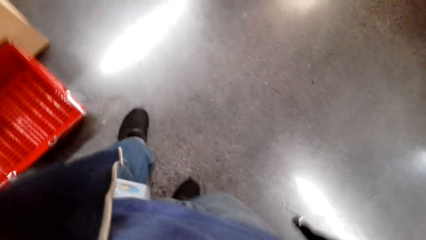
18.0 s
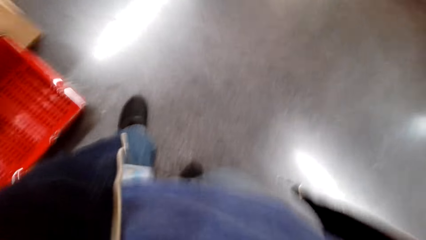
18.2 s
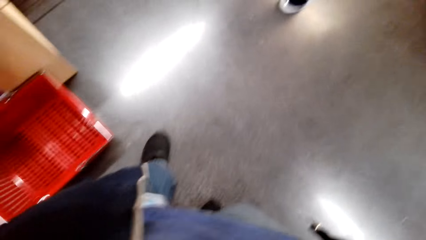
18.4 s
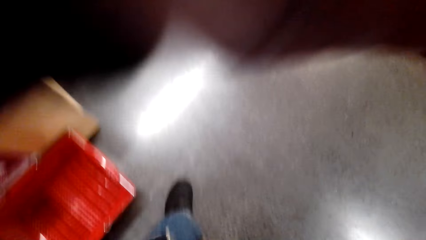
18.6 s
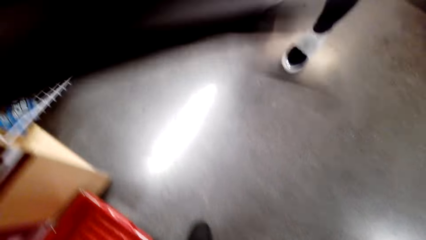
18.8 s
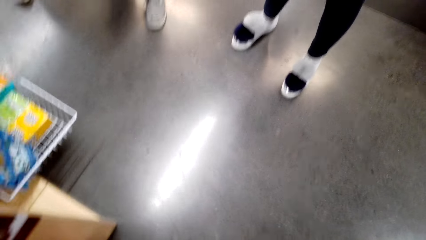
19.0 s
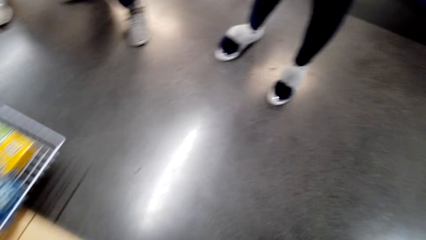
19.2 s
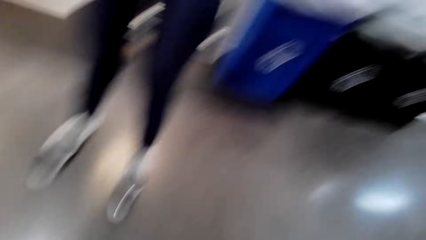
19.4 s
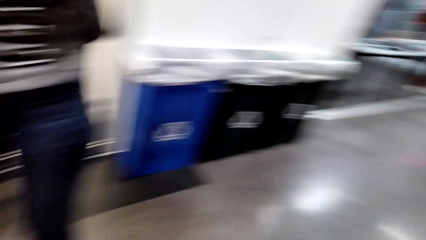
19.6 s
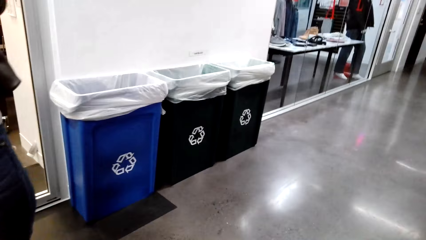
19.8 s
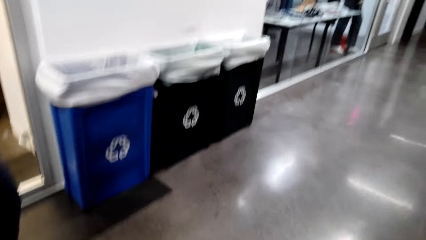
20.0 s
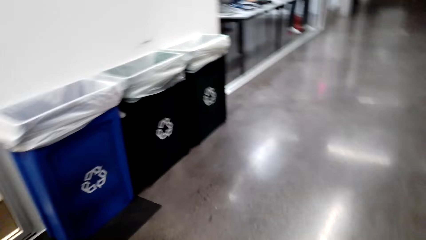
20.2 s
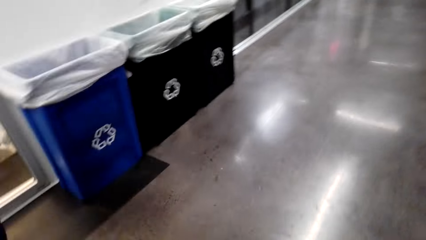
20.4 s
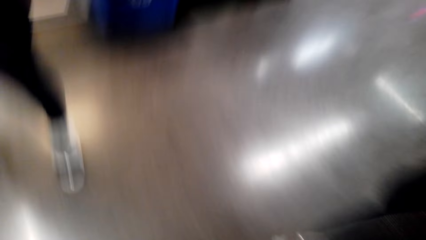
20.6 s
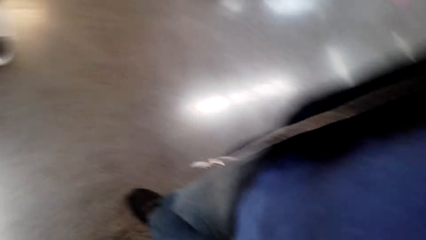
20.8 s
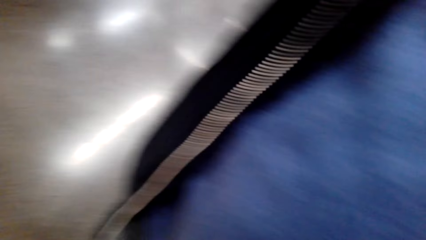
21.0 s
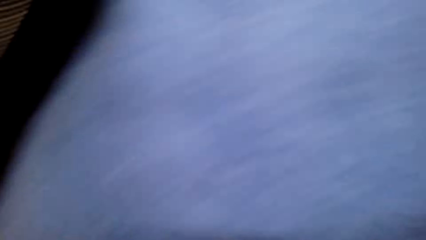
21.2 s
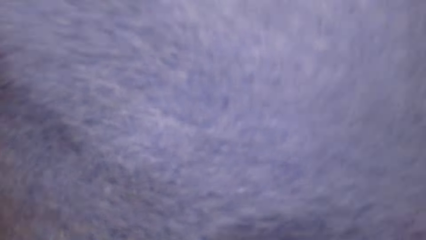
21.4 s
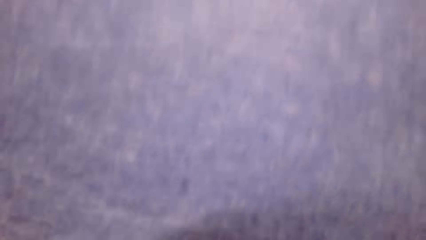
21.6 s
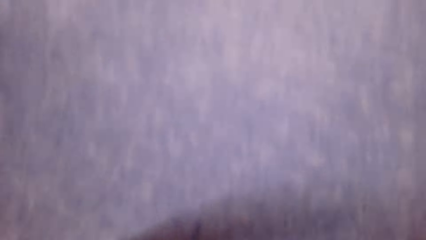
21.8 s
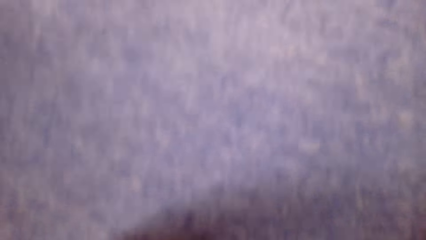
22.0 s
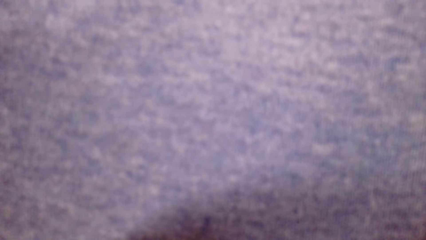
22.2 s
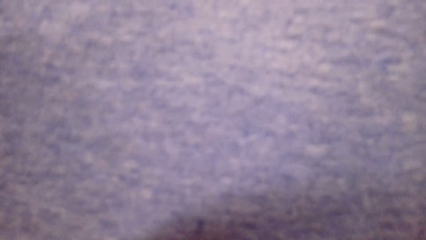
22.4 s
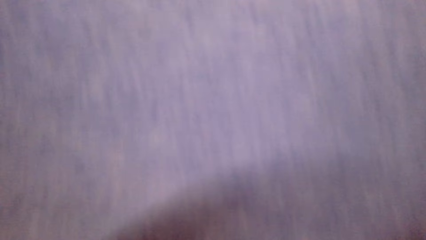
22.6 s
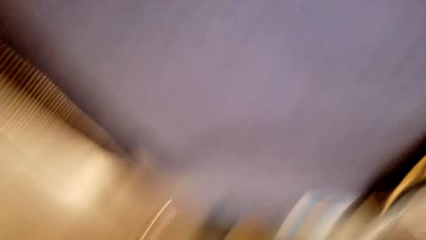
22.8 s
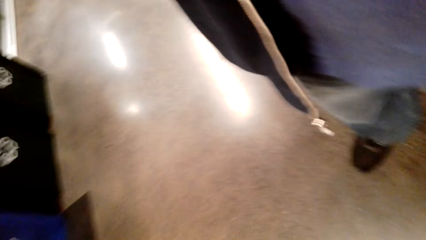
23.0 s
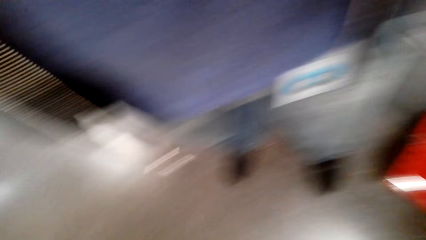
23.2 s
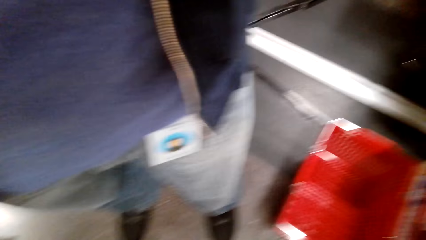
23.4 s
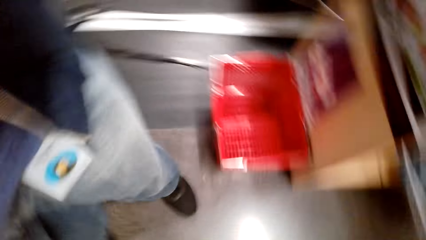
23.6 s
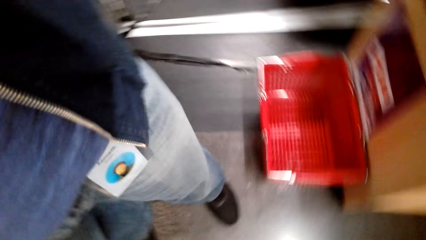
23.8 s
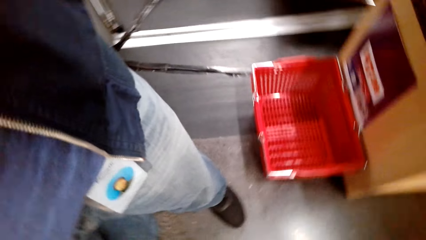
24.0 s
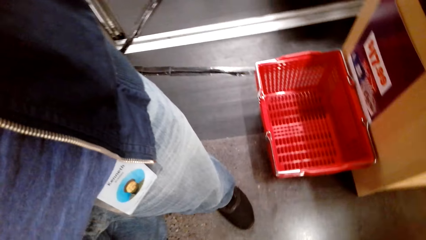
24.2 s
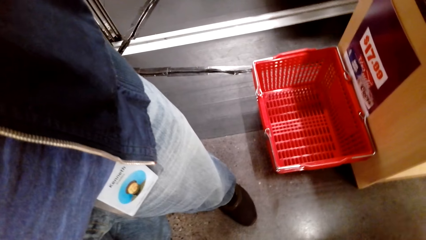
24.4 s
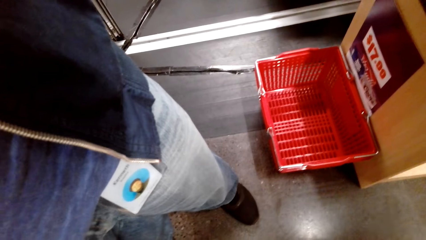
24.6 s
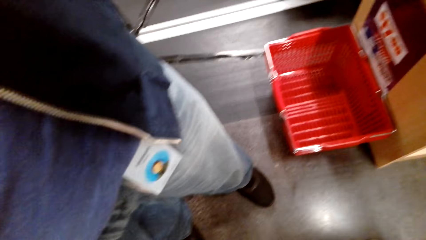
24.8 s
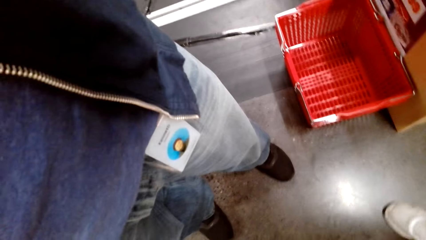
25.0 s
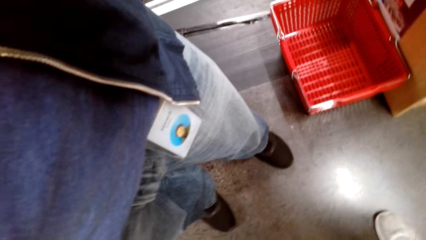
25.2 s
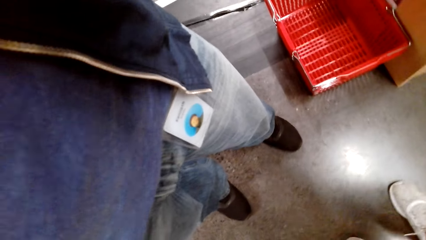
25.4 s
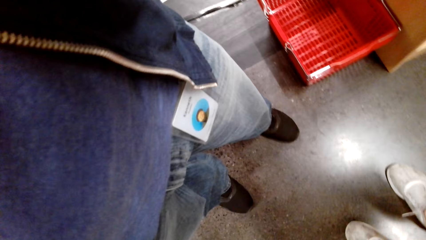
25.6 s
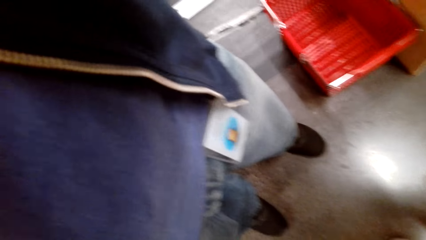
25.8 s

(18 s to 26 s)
The camera wearer turns the camera.

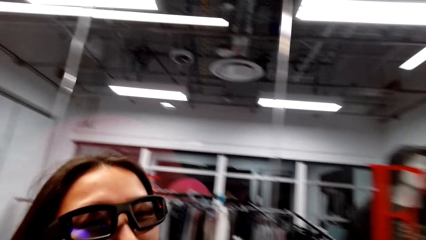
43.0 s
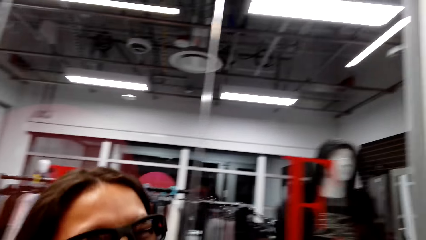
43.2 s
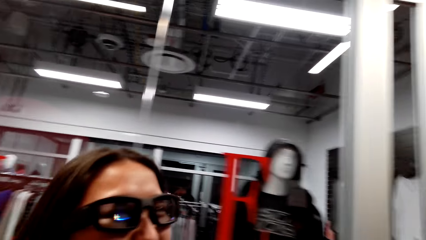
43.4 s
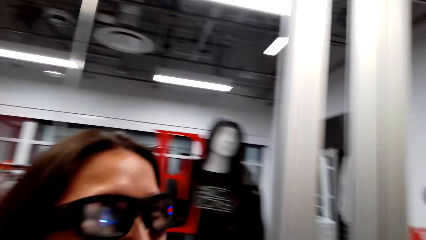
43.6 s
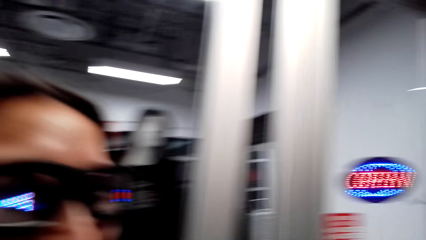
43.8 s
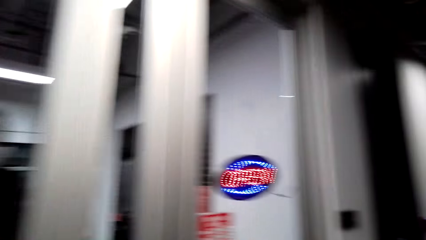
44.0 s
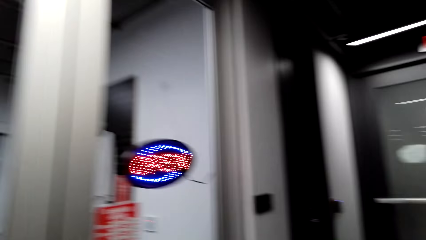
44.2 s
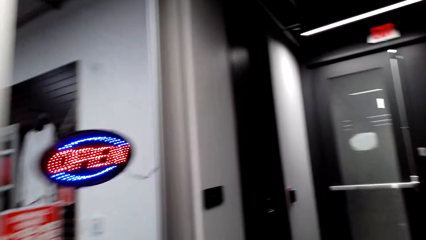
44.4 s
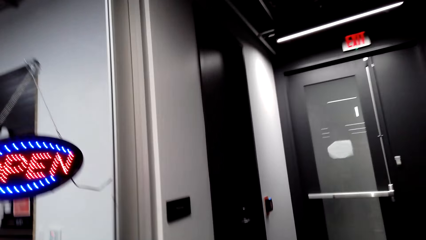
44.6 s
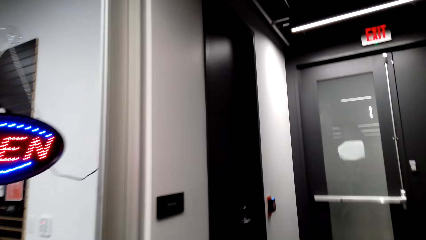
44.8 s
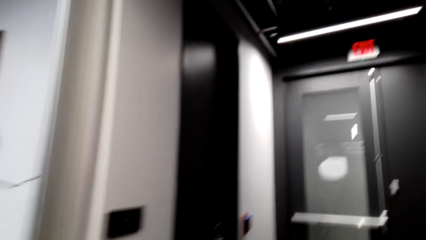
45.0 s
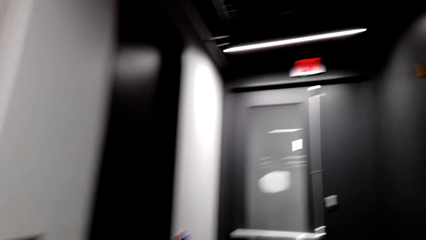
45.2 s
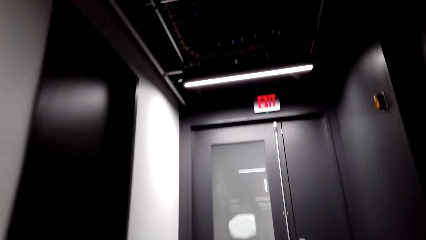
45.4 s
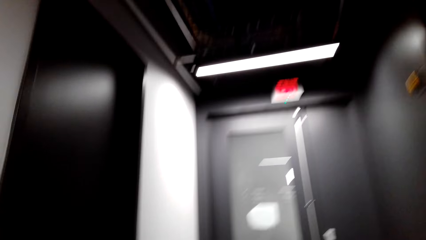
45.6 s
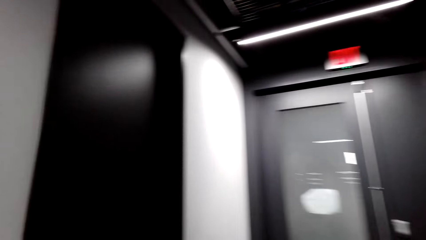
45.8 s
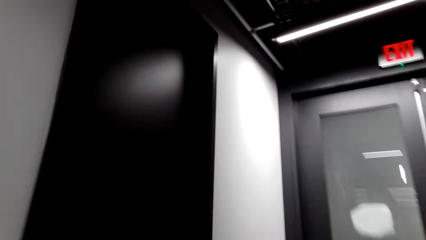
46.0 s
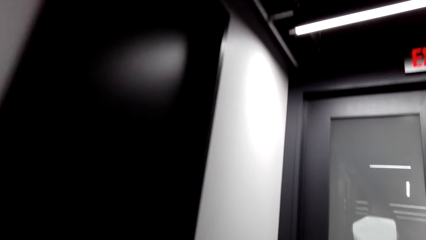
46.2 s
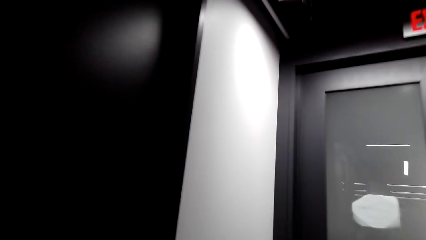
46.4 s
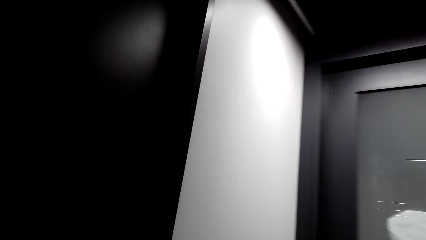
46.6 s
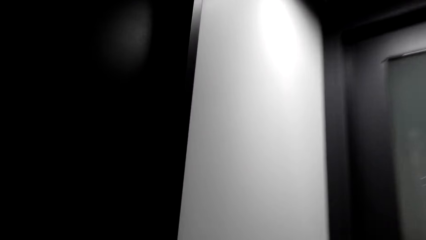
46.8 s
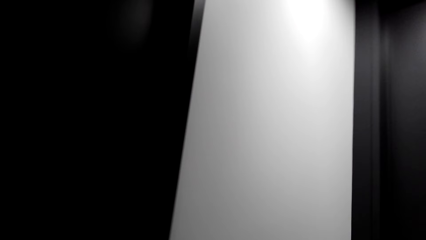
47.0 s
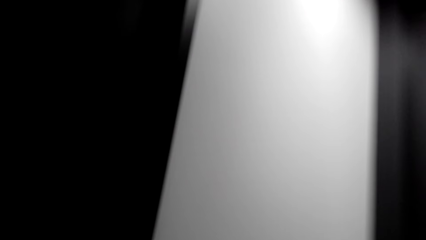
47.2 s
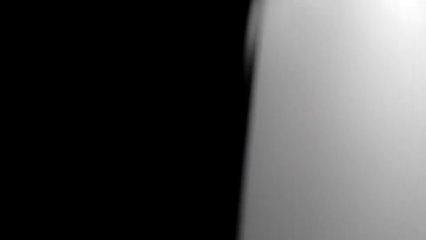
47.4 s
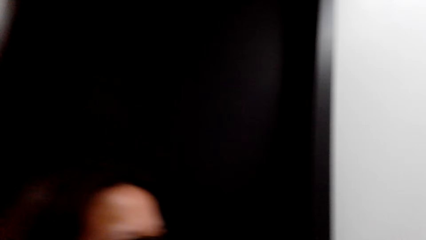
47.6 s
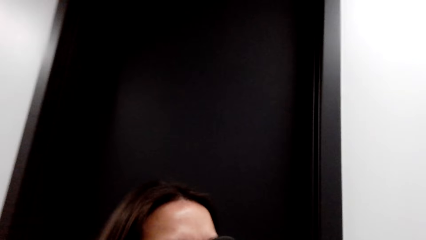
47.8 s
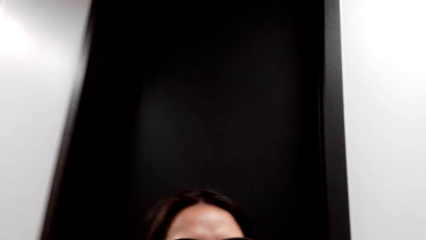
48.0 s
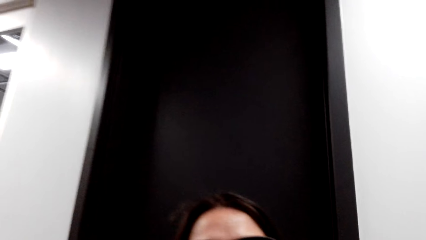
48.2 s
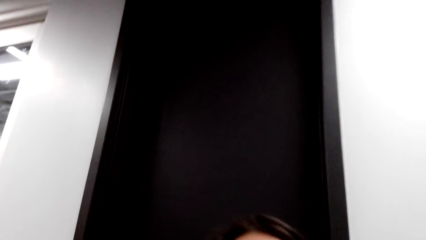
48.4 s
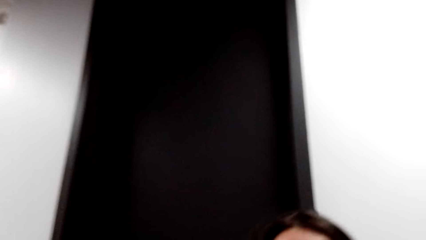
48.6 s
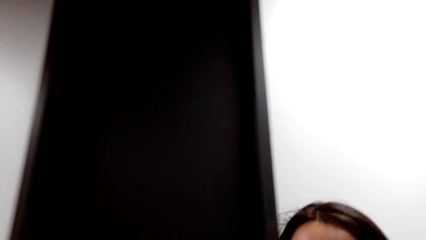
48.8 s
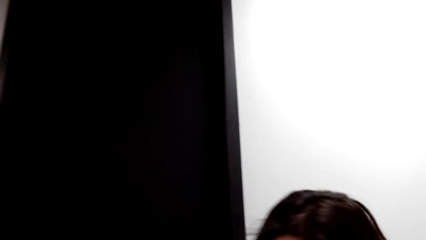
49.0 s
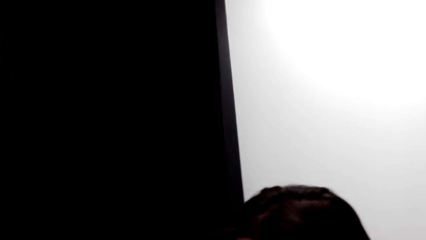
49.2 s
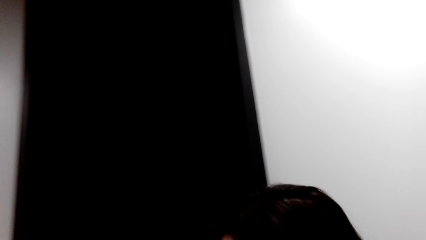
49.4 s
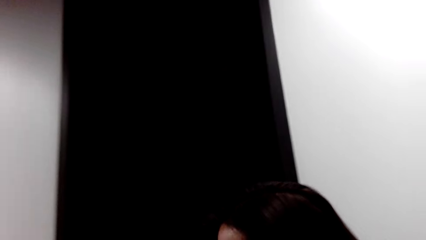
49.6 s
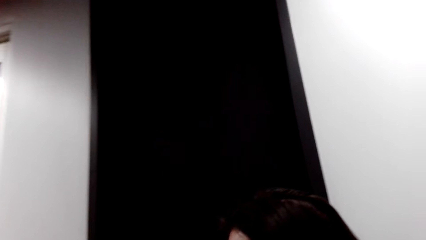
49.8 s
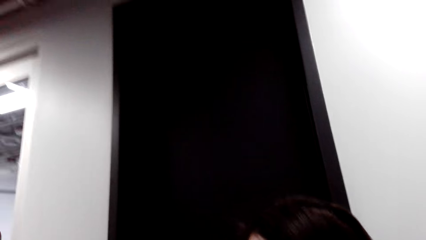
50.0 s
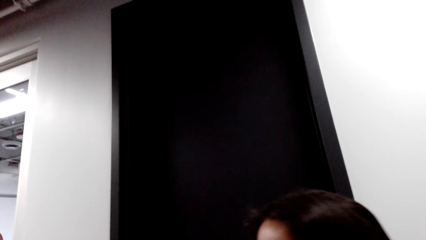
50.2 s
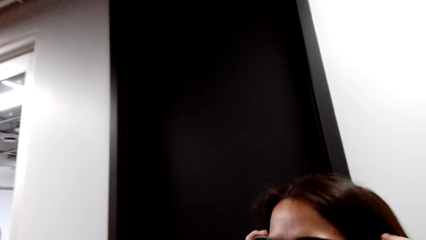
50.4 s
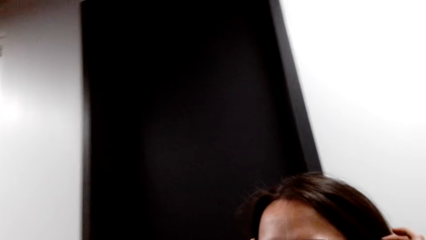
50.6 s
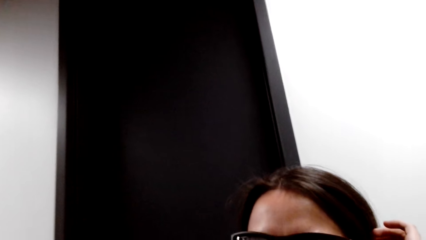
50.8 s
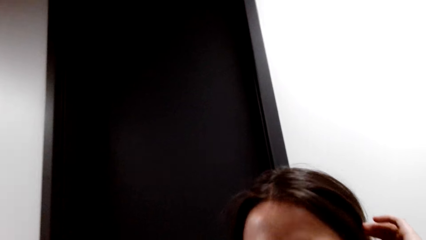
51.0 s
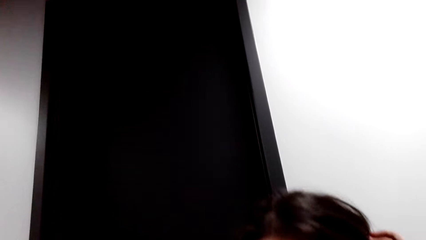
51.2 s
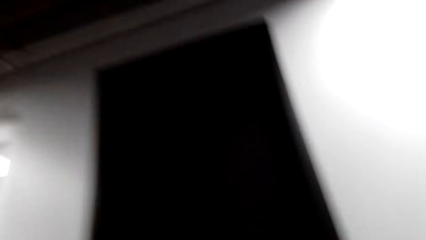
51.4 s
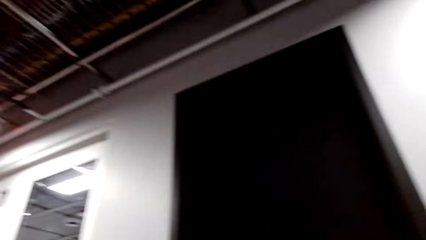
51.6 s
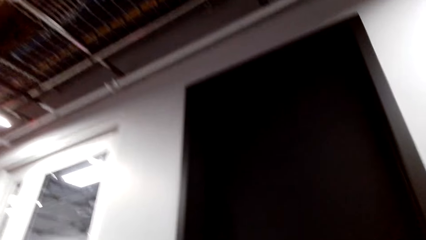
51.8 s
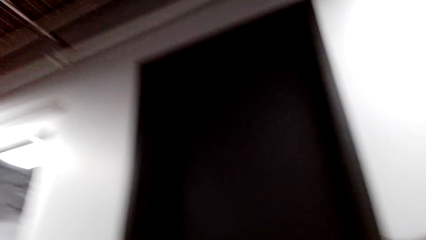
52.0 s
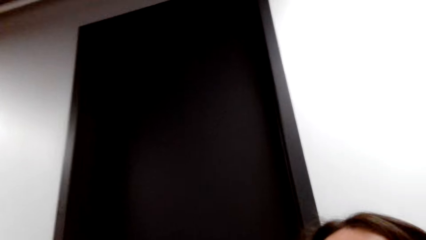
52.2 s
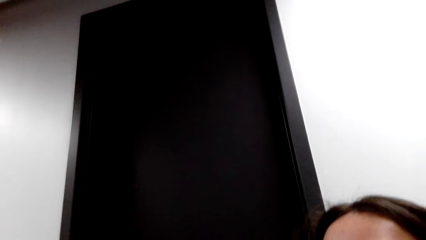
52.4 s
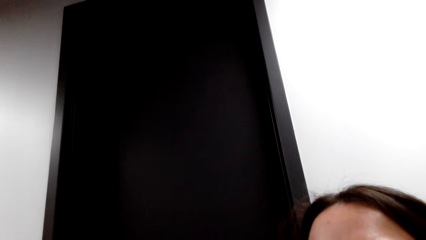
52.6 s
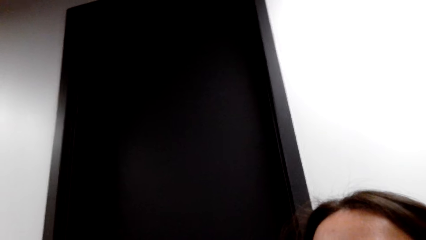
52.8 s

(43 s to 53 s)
The camera wearer walks around.
